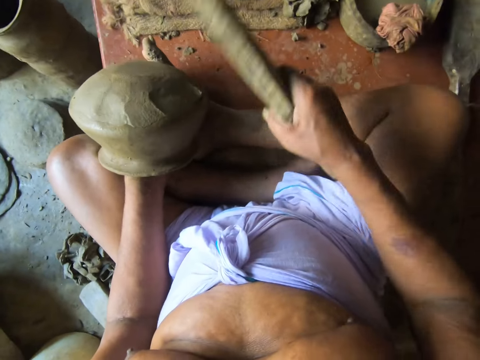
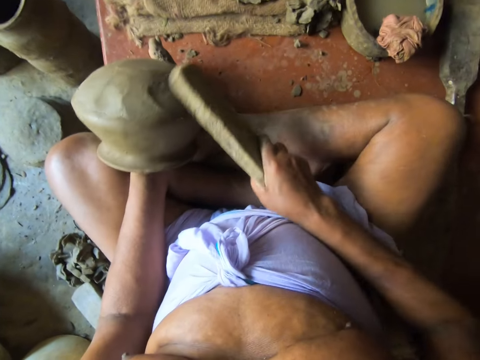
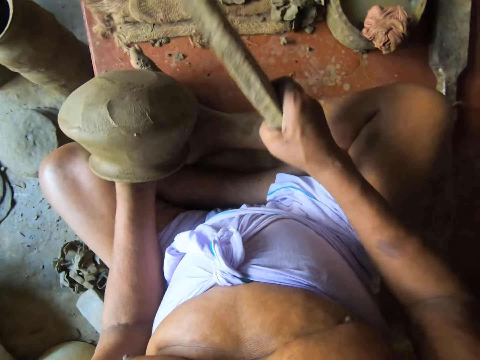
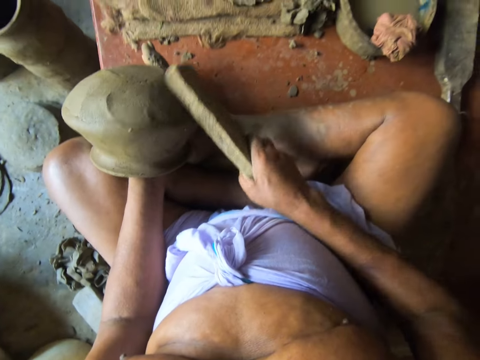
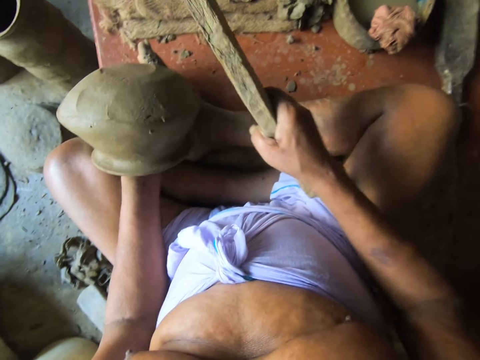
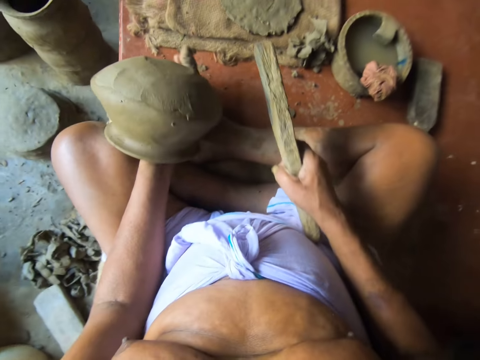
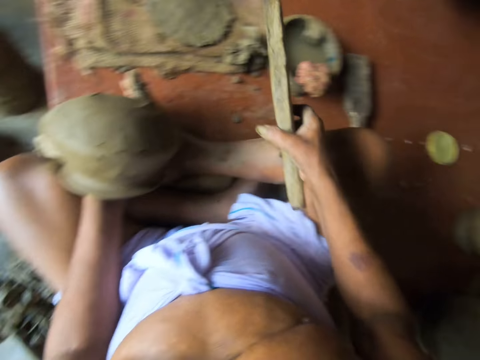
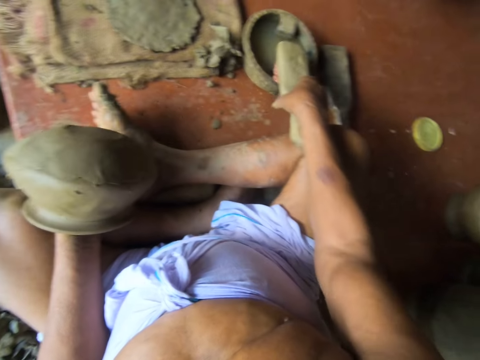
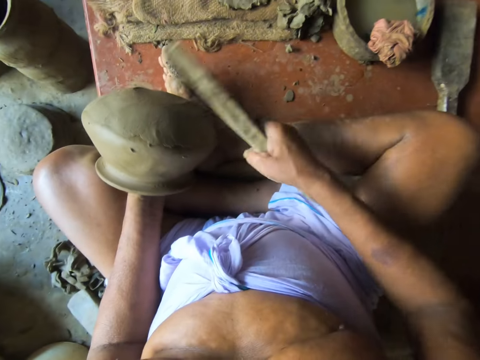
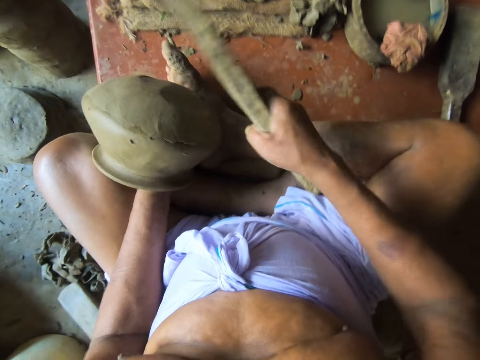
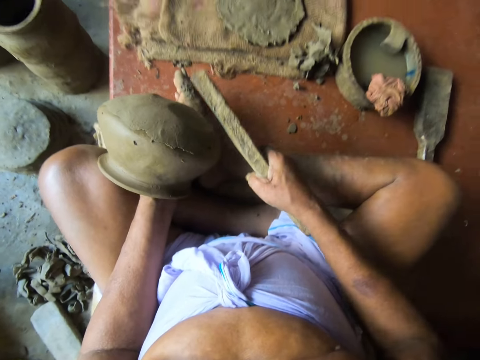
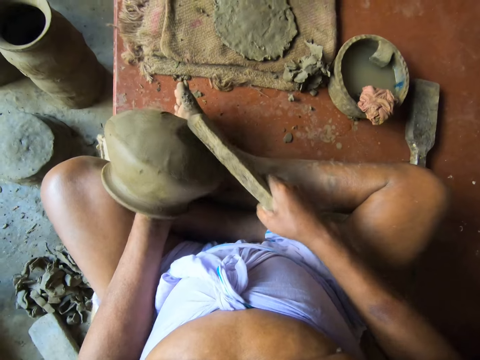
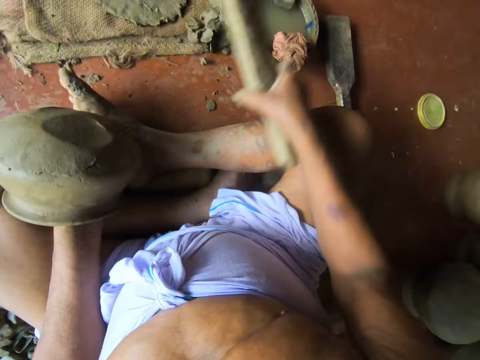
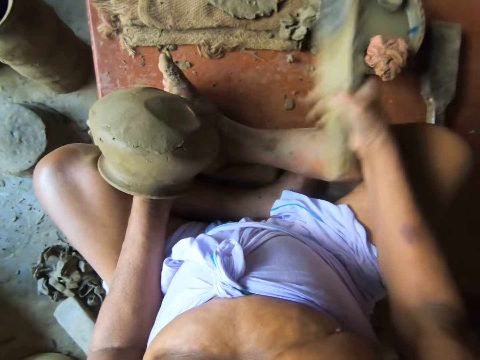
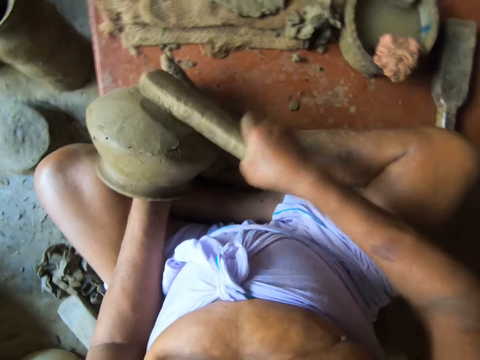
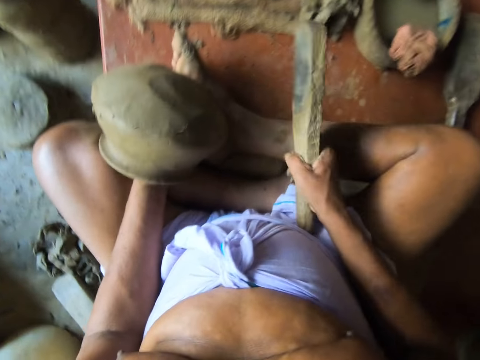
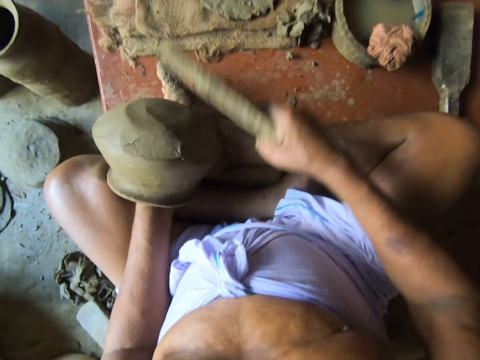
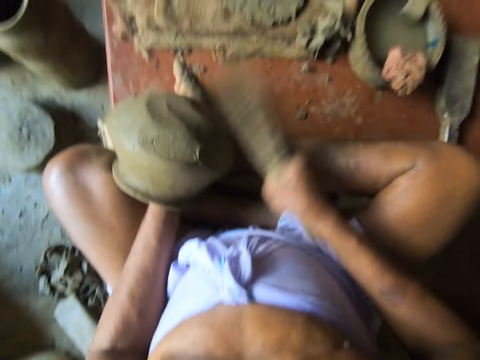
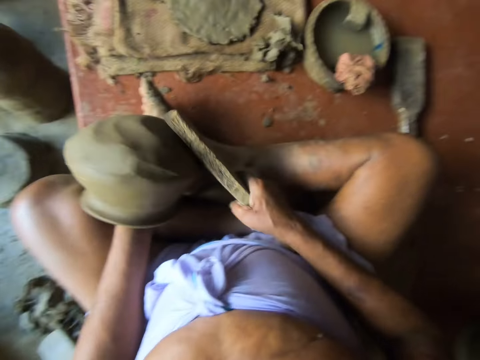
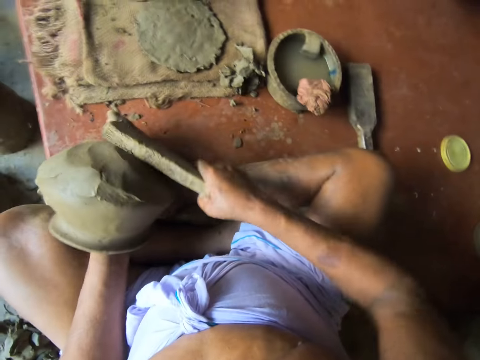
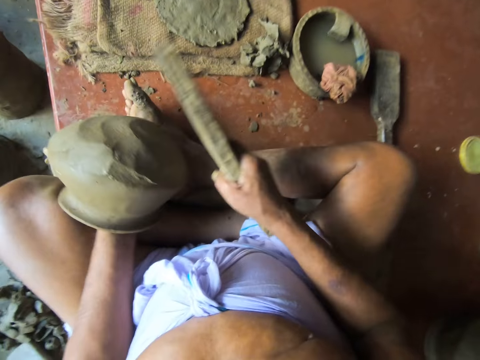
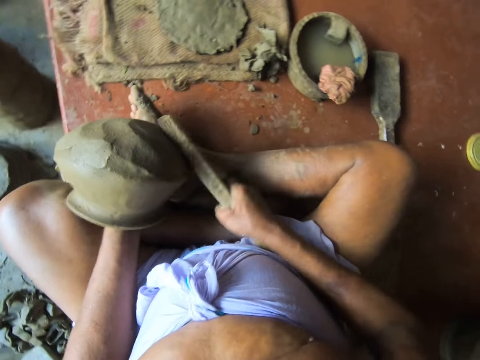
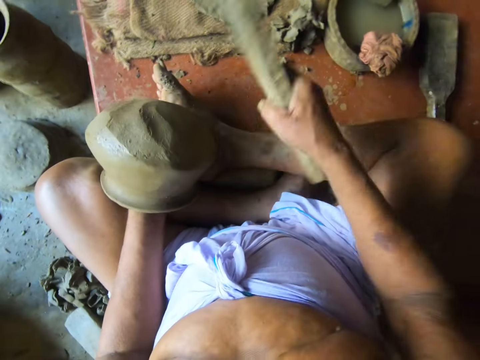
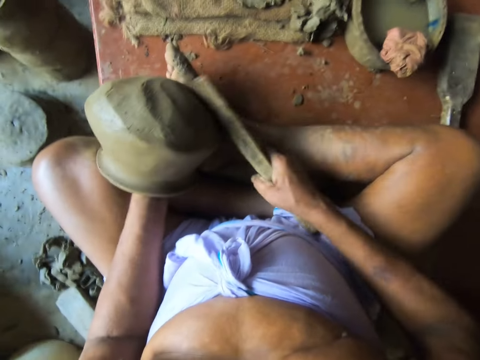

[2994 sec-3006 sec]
The camera wearer touches water in the pot on the ground with the clay paddle in his right hand. He hits the log on the piece of cloth. He smoothens the bottom of the clay pot in his left hand with the clay paddle in his right hand. He touches water in the pot on the ground with the clay paddle in his right hand. He smoothens the bottom of the clay pot in his left hand with the clay paddle in his right hand. He hits the clay with the log.

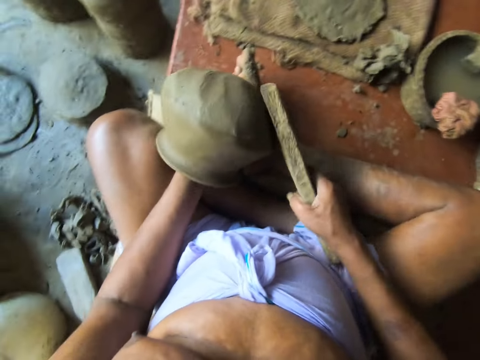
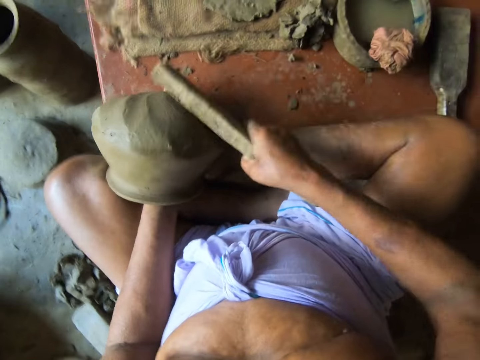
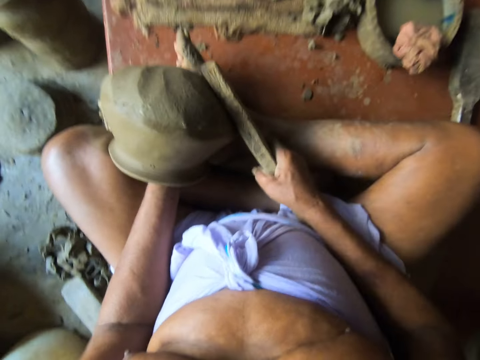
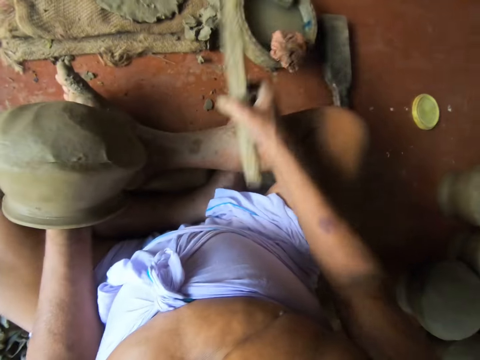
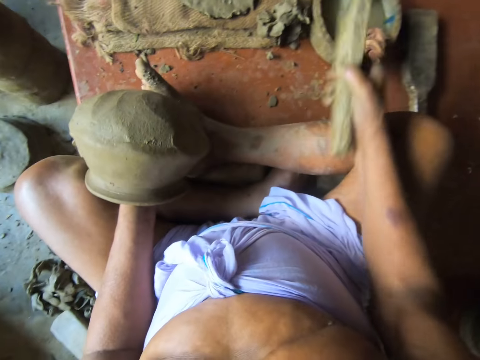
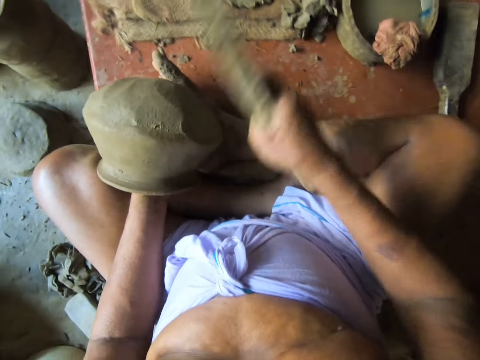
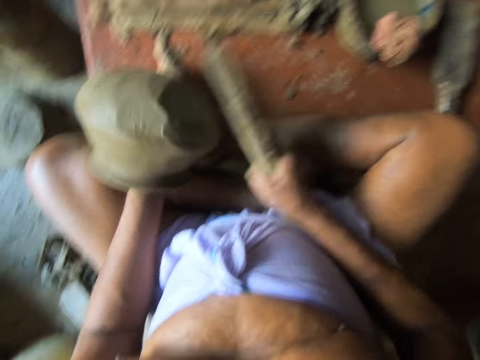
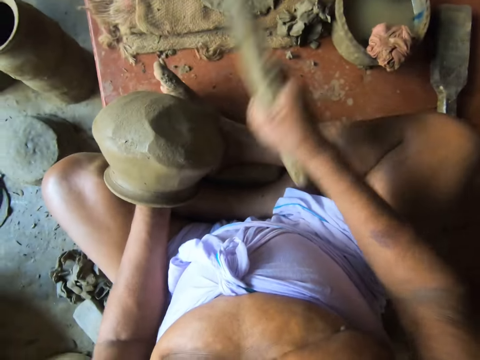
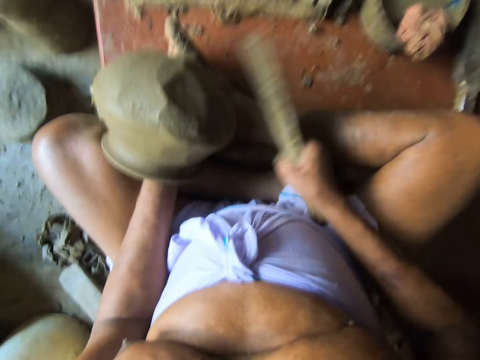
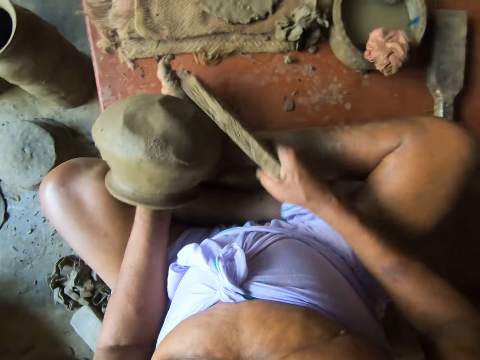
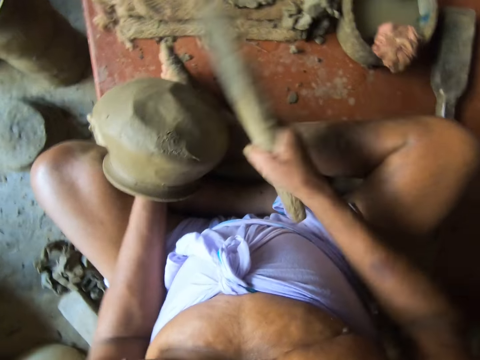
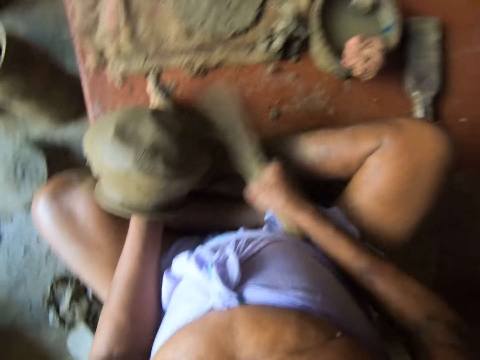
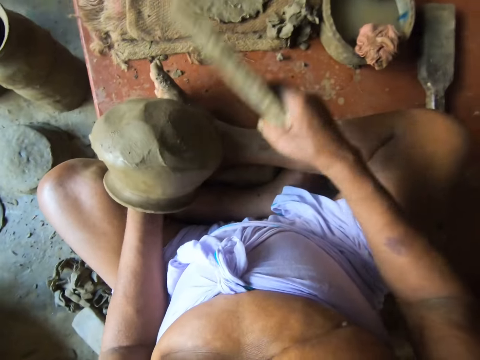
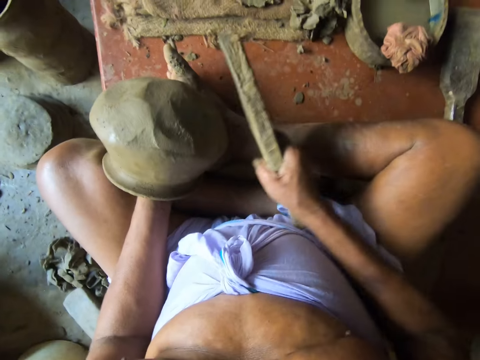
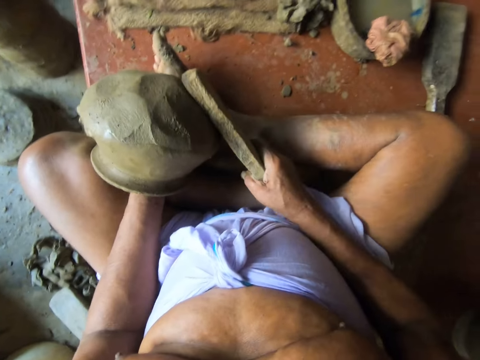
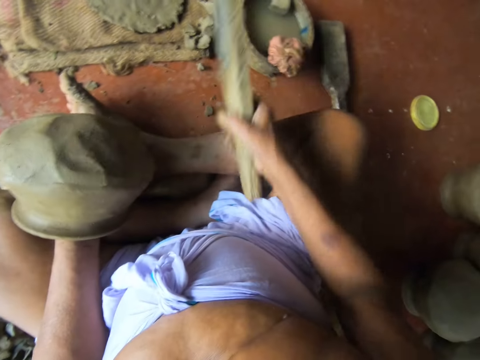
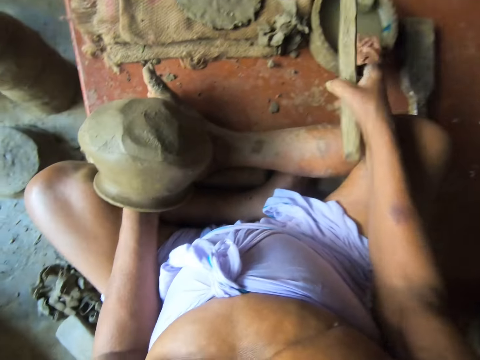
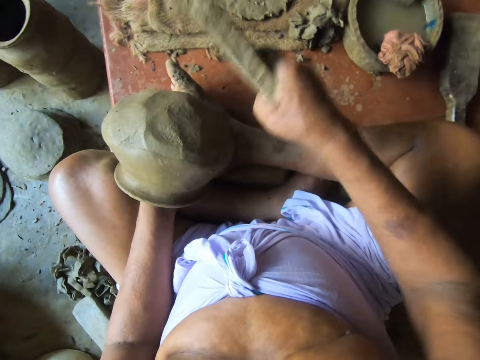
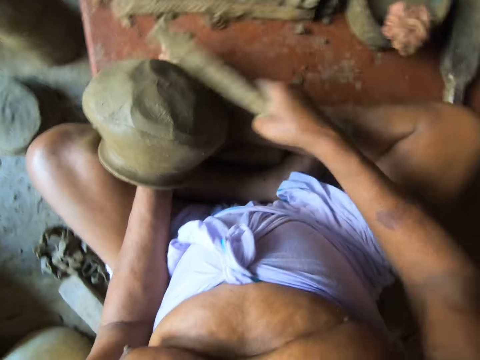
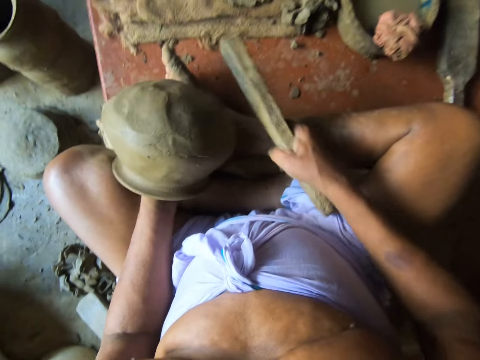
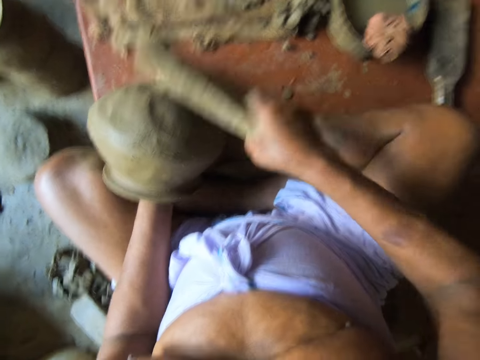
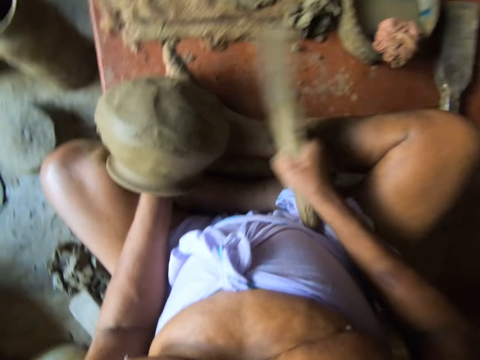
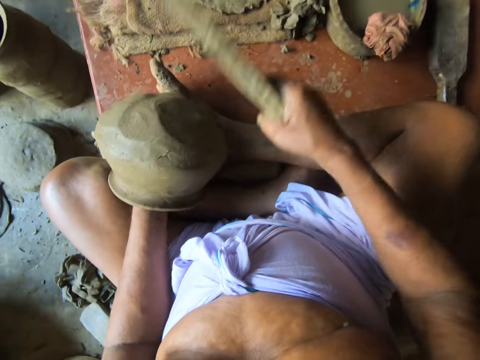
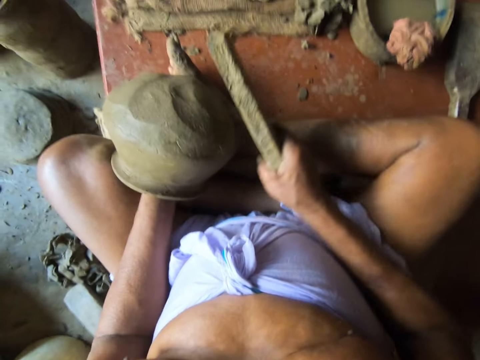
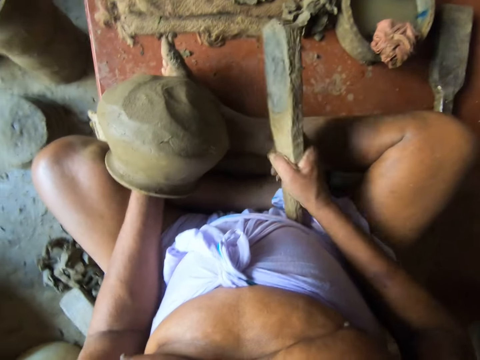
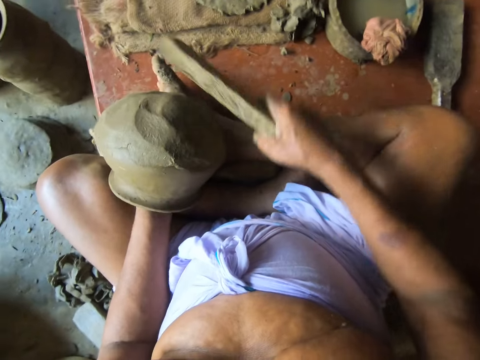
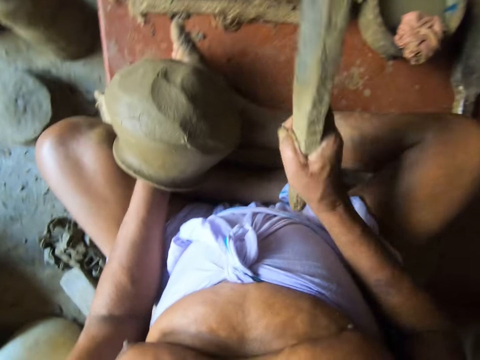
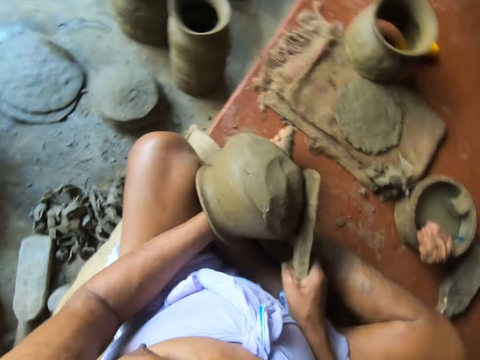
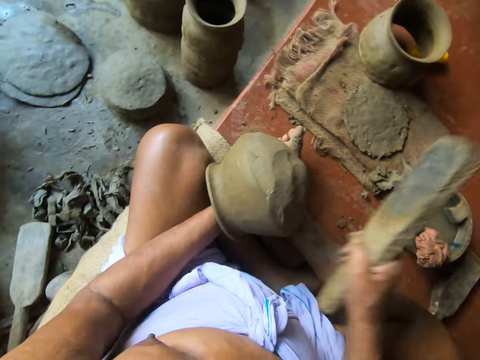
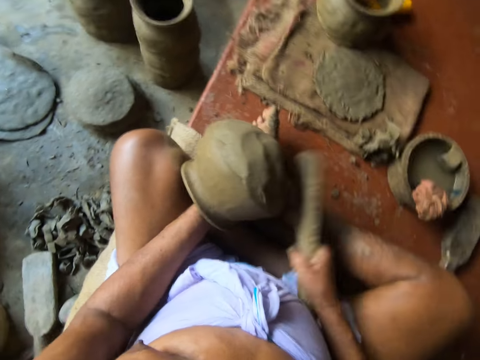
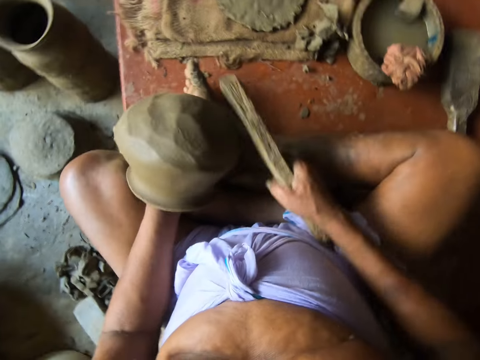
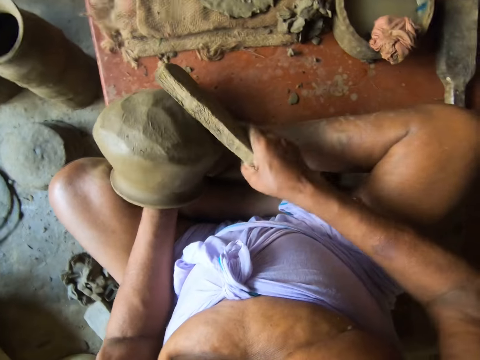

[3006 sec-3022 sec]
The camera wearer touches water in the pot on the ground with the clay paddle in his right hand. He hits the log on the piece of cloth. He smoothens the bottom of the clay pot in his left hand with the clay paddle in his right hand. He hits the clay with the log. He touches water in the pot on the ground with the clay paddle in his right hand. He hits the log on the piece of cloth. He smoothens the bottom of the clay pot in his left hand with the clay paddle in his right hand. He hits the clay with the log.
